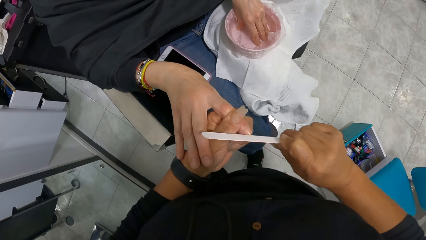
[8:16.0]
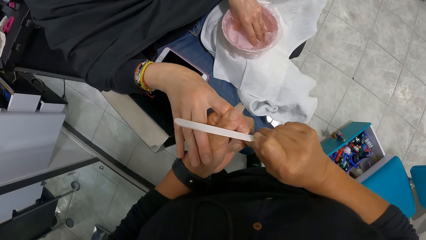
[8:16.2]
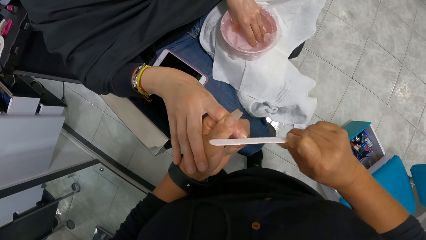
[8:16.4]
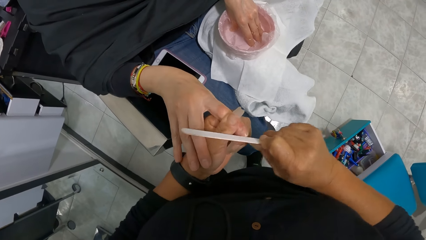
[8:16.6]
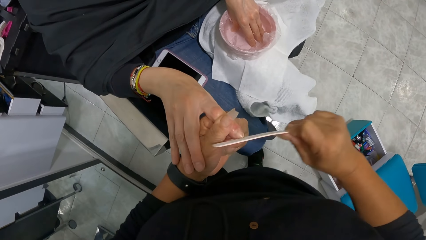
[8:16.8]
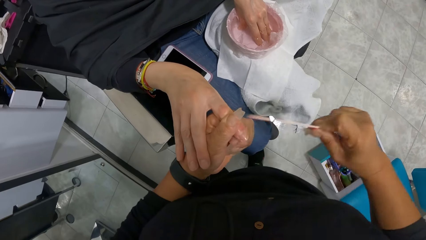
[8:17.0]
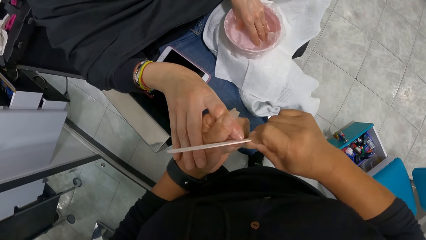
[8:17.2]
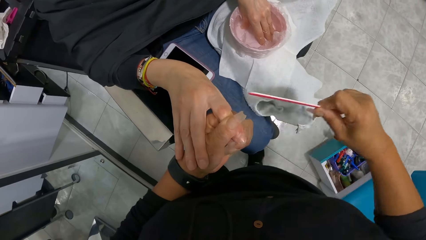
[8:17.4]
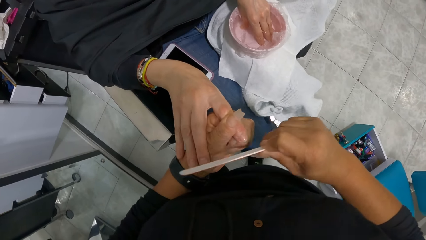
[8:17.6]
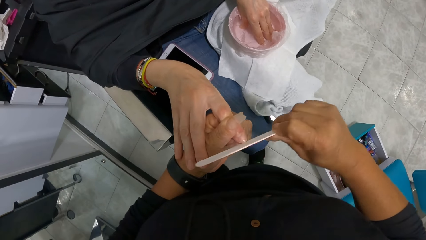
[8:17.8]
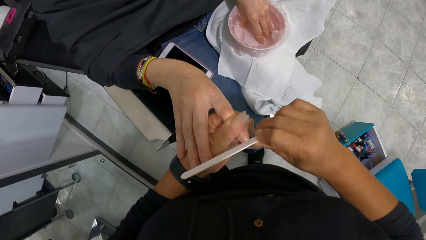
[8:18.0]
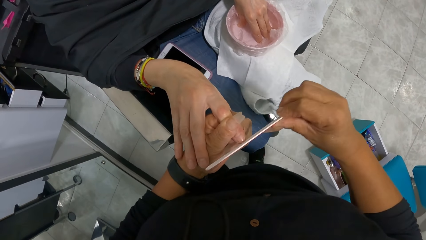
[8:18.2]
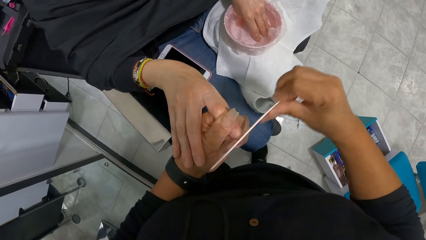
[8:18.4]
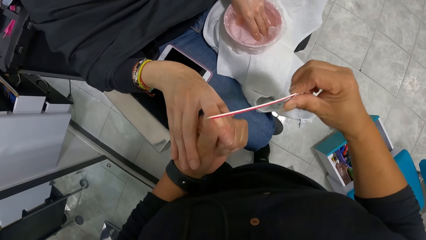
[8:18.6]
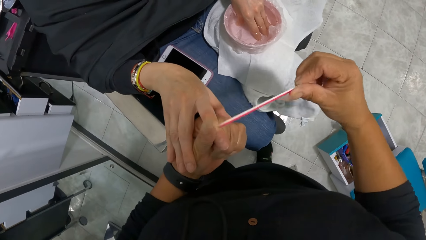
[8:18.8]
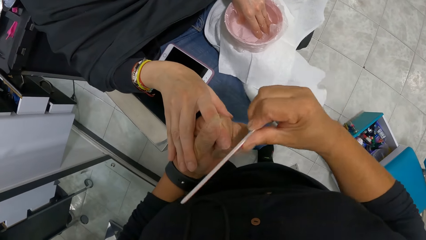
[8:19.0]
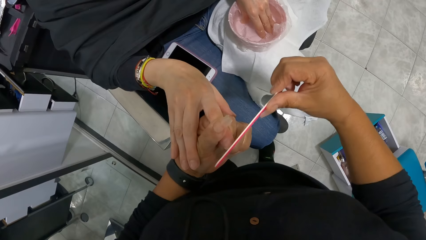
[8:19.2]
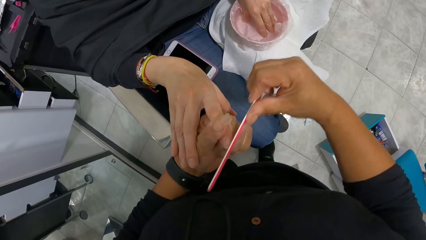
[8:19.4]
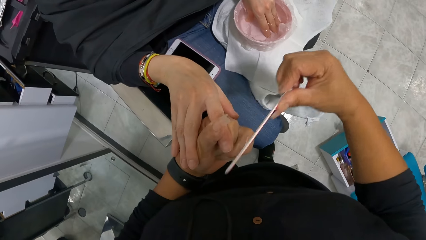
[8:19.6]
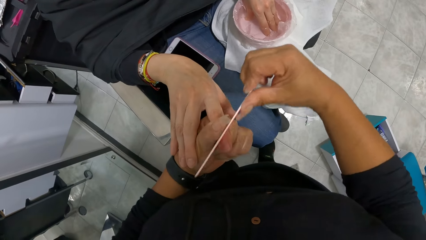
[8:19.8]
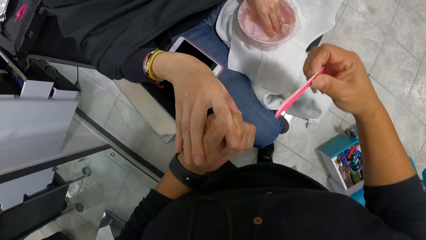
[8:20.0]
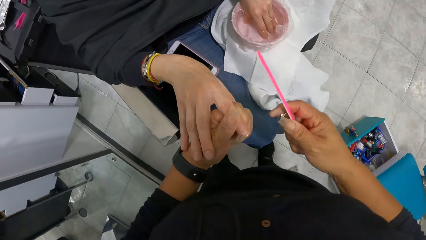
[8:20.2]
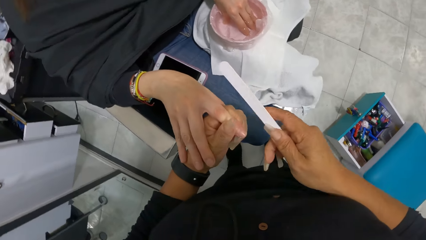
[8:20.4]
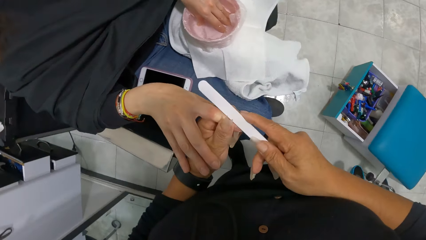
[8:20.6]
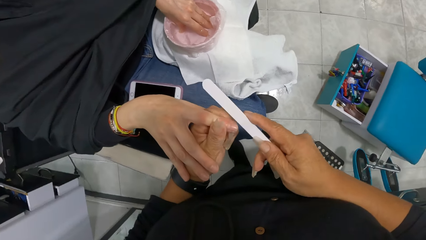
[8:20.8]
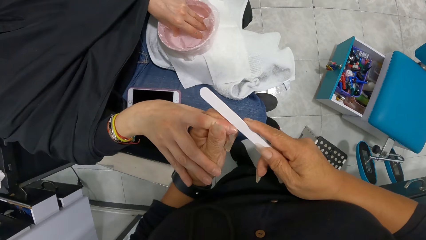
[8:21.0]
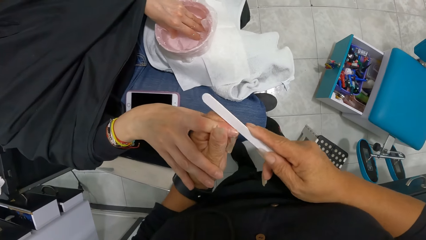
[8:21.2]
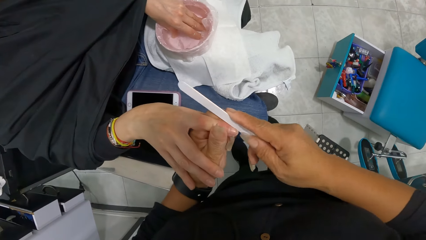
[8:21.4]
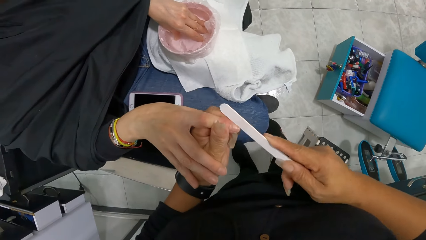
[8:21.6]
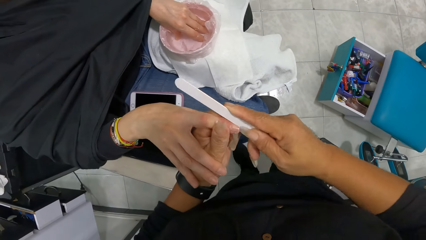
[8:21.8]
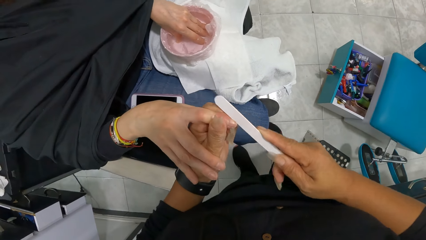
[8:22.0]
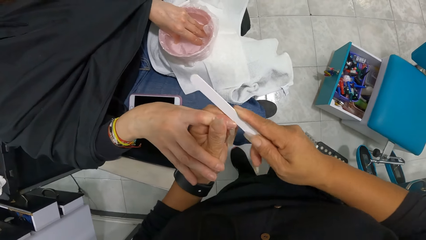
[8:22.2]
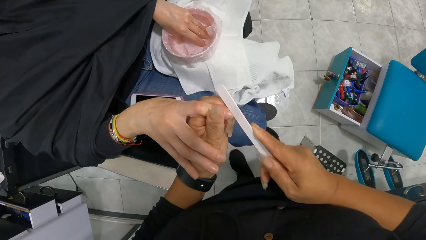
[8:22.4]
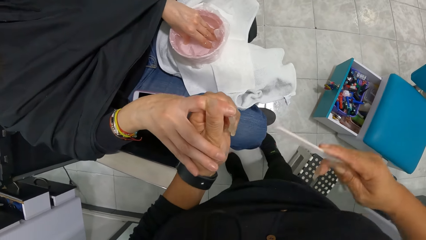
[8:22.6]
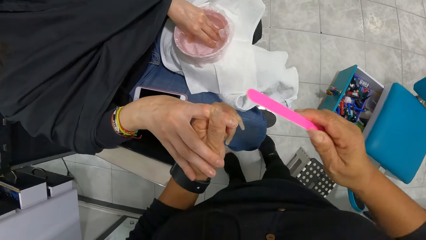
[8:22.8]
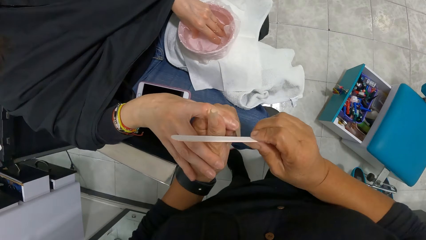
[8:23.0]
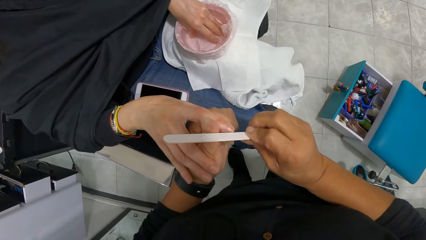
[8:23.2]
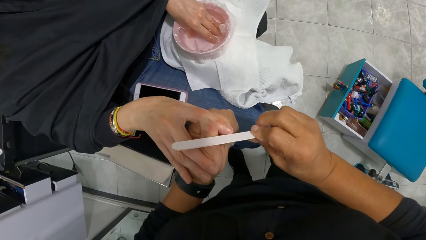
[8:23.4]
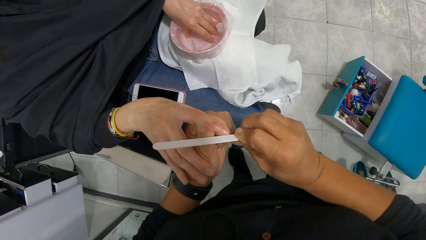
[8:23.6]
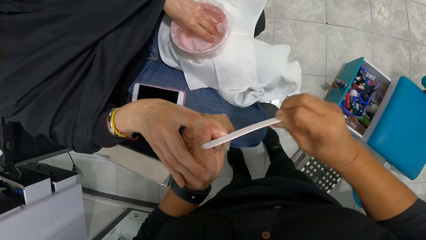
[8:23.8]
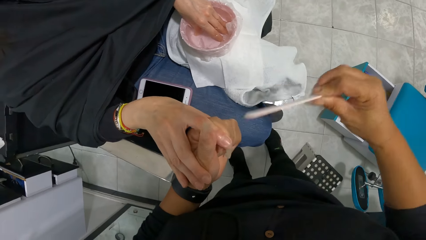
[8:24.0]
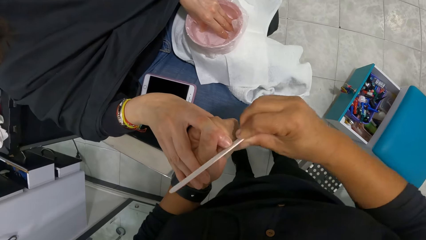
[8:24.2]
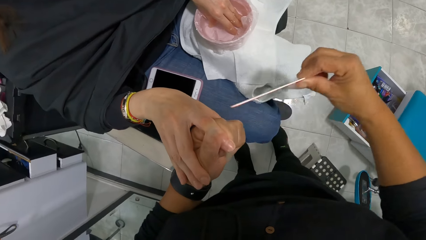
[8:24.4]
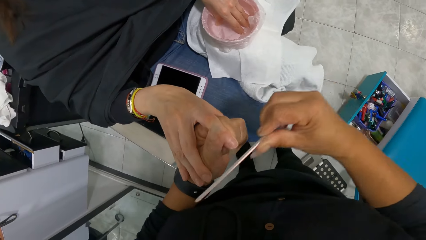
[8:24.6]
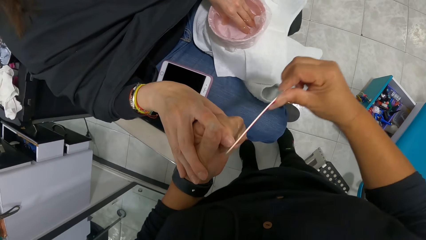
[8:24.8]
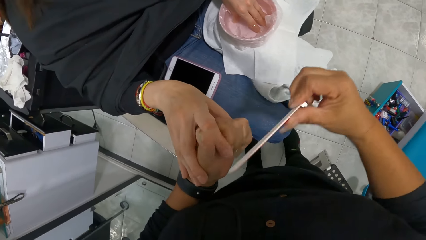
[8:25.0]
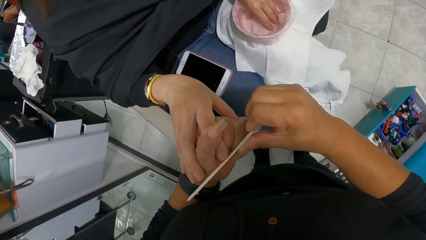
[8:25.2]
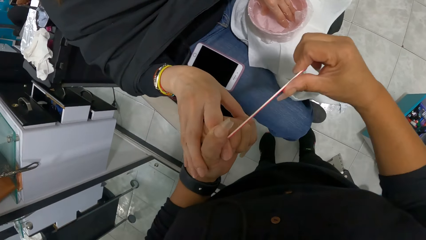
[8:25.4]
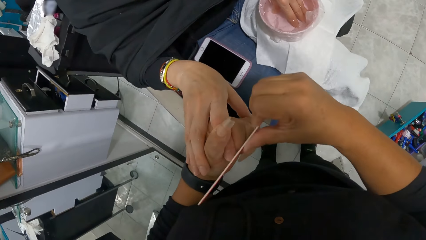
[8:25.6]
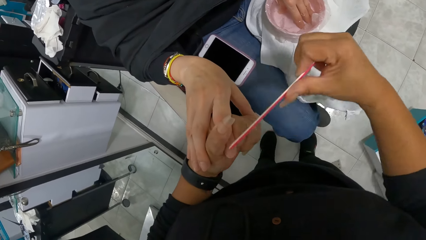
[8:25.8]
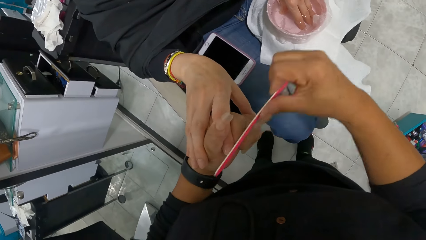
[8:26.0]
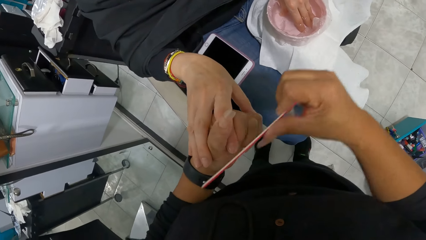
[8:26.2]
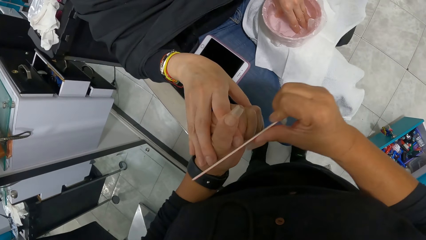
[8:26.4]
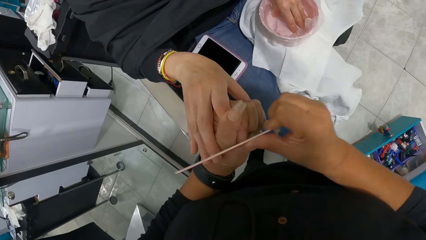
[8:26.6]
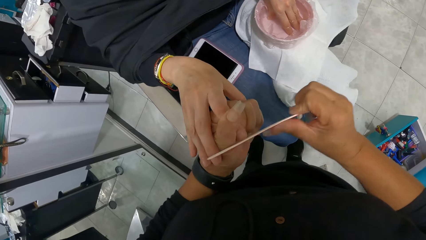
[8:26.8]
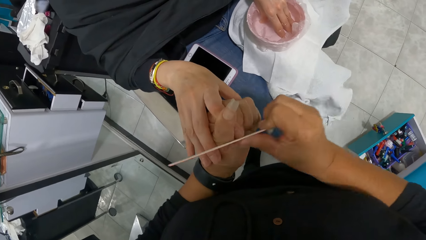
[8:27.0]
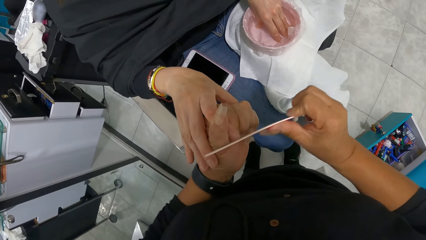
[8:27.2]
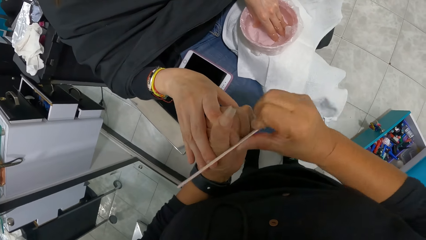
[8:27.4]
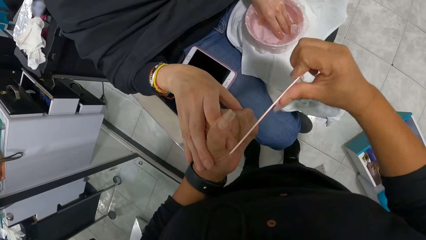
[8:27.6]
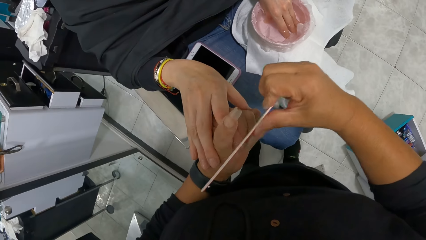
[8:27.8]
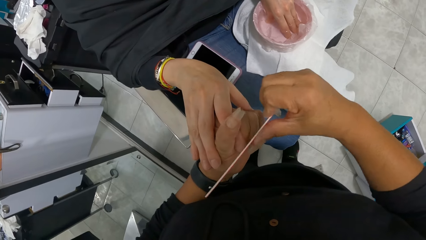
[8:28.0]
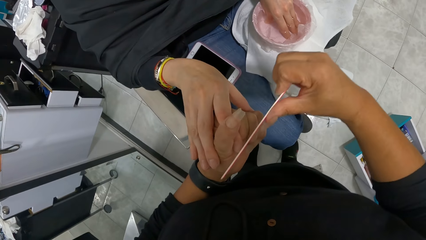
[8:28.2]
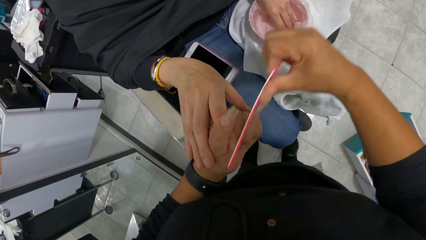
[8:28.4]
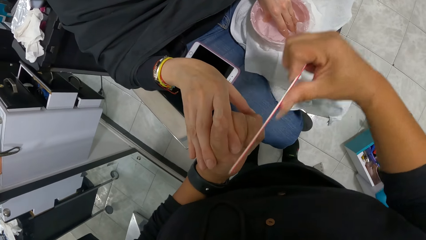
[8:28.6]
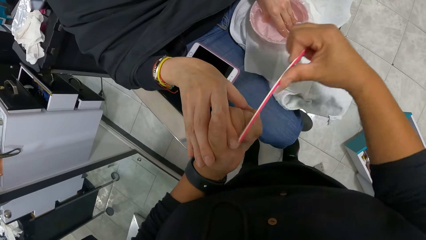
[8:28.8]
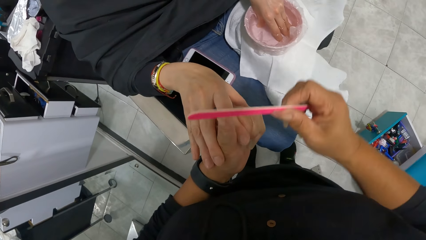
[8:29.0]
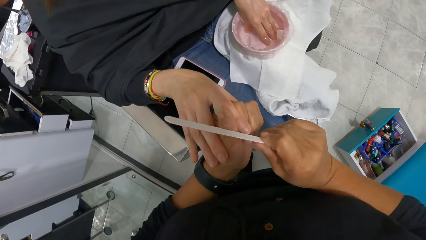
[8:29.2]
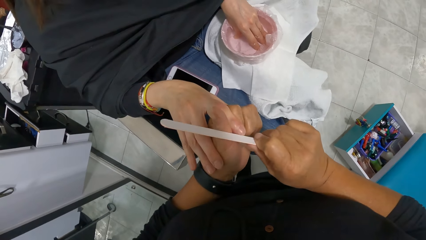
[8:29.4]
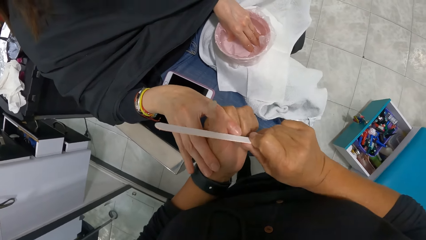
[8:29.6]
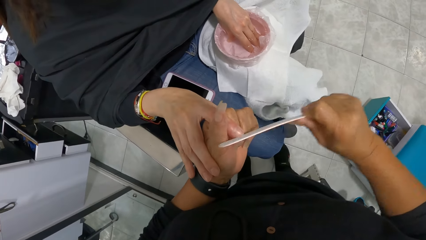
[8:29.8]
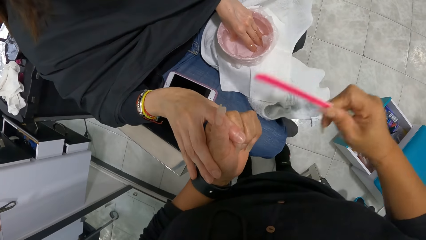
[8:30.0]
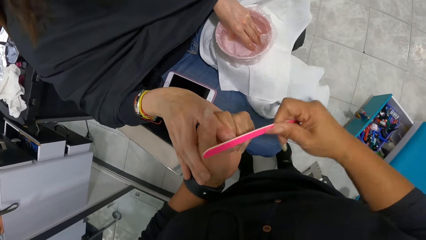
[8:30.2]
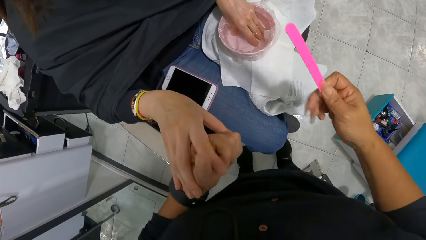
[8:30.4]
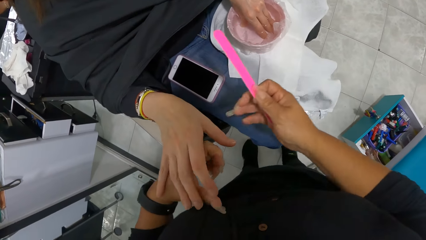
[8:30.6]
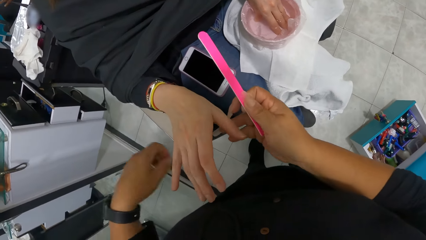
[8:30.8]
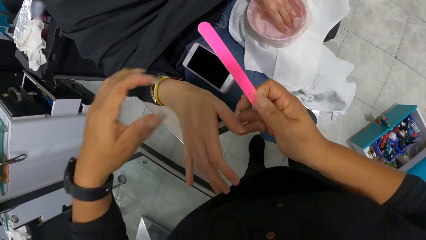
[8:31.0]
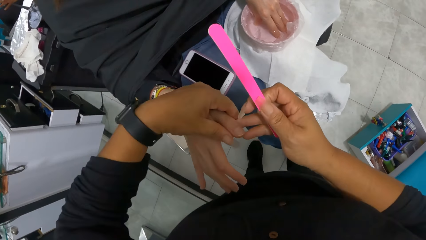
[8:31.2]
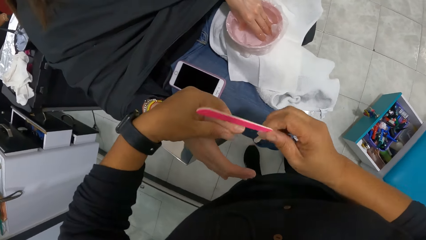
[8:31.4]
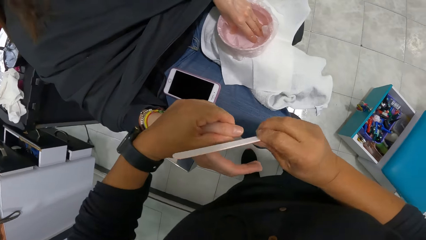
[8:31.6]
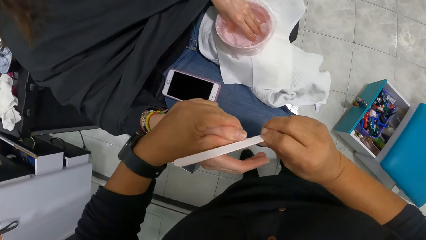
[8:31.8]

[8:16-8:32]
The camera wearer files a woman's right hand finger with a nail filer in her right hand.
